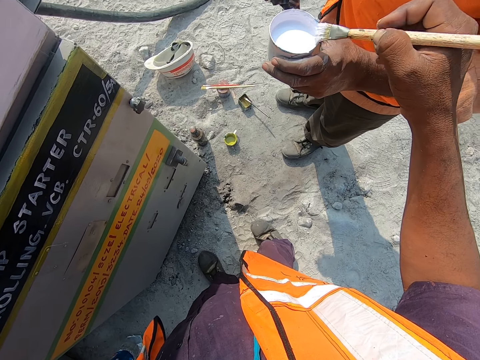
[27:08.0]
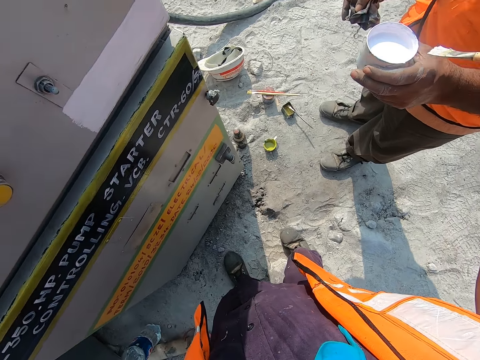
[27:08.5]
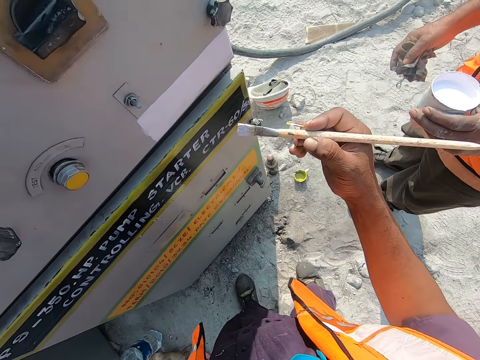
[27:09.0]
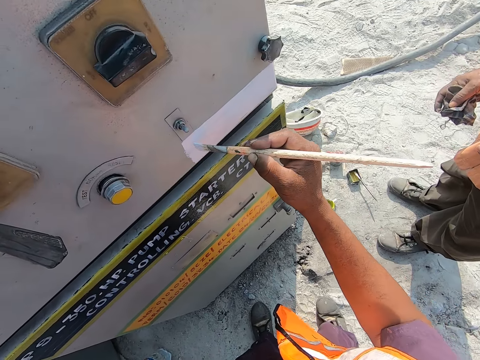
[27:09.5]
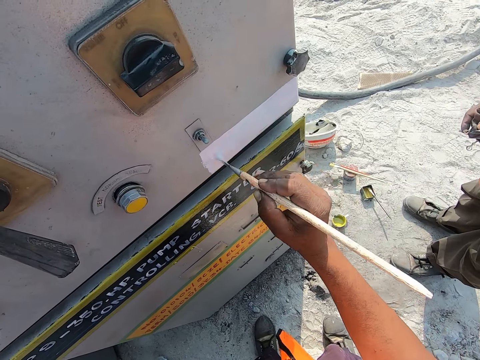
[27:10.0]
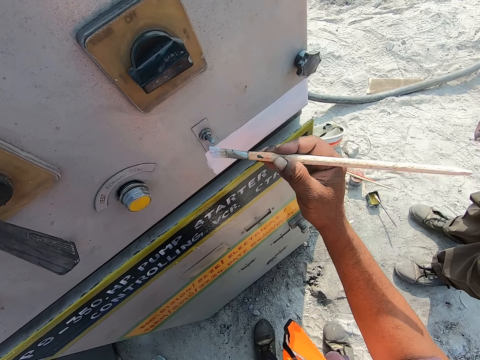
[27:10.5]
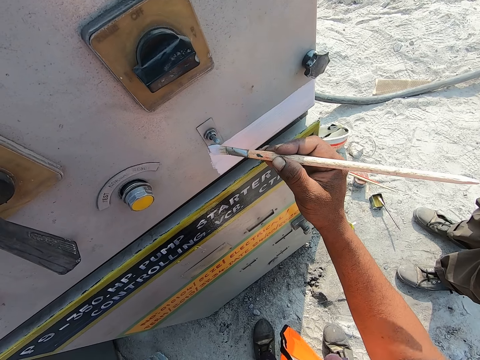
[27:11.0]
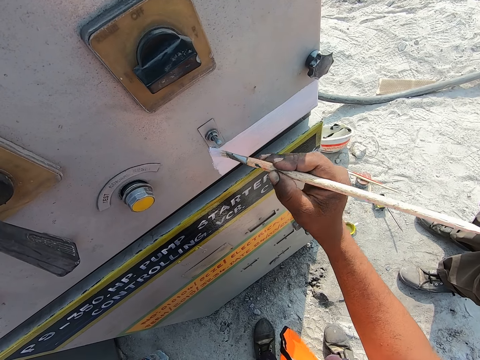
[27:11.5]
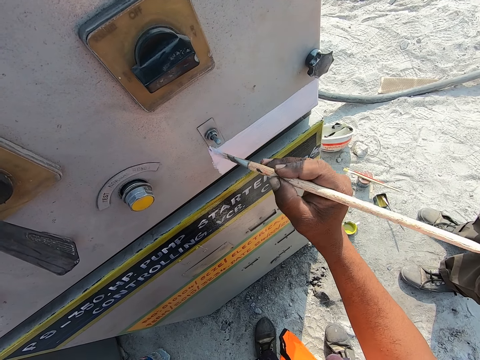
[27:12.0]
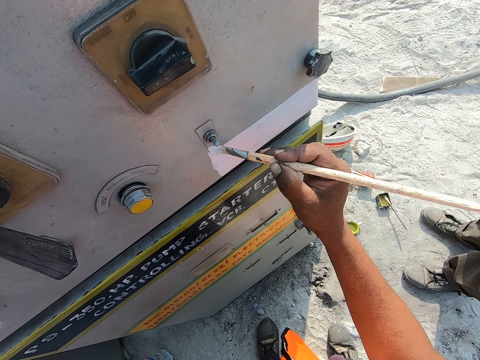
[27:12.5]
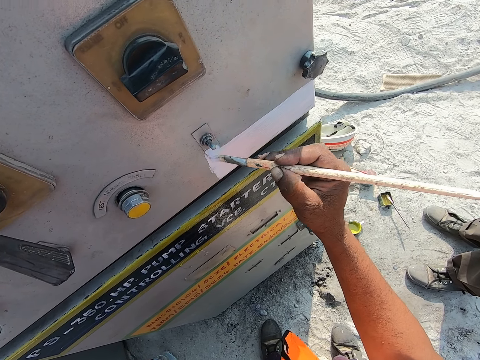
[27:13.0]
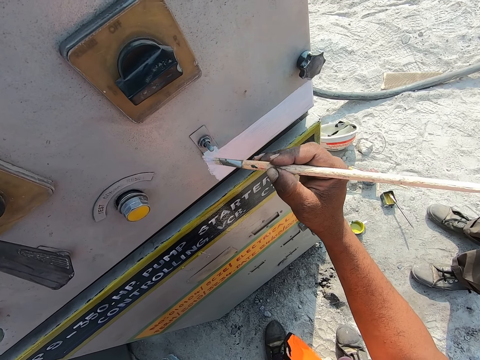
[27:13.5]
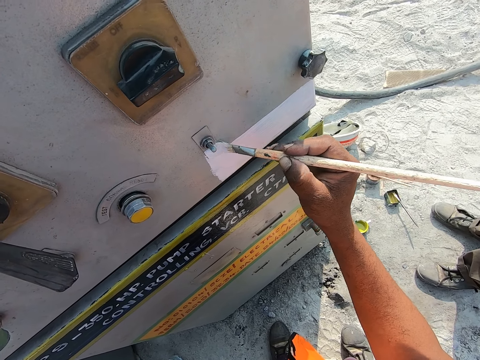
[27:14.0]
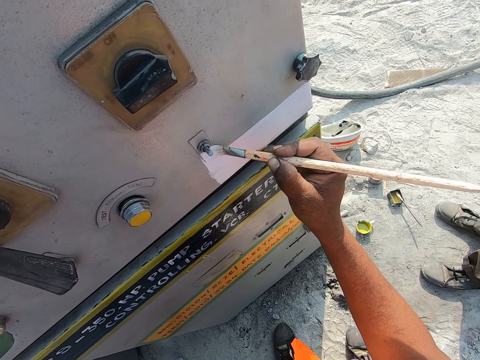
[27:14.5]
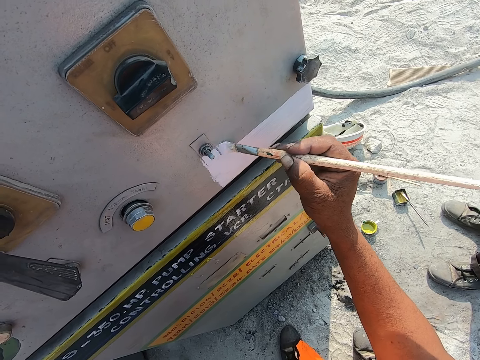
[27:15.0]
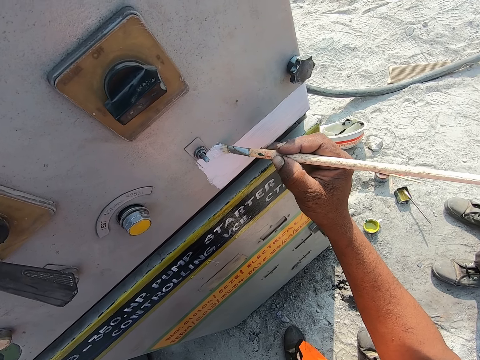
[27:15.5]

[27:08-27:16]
The camera wearer removes the paint brush from the container. They dip the paint brush in the paint. They paint the metal with the paint brush.

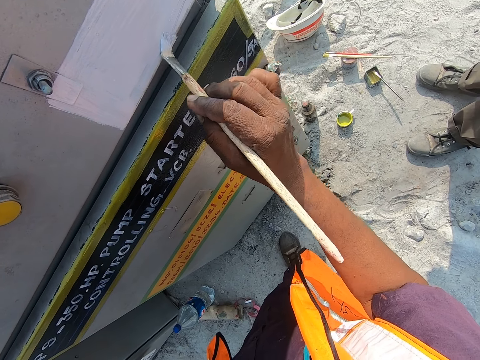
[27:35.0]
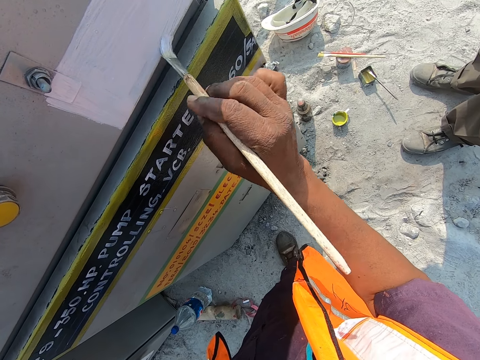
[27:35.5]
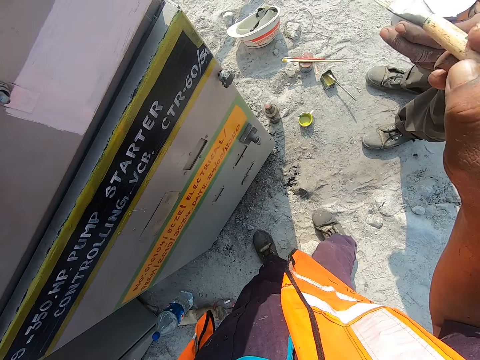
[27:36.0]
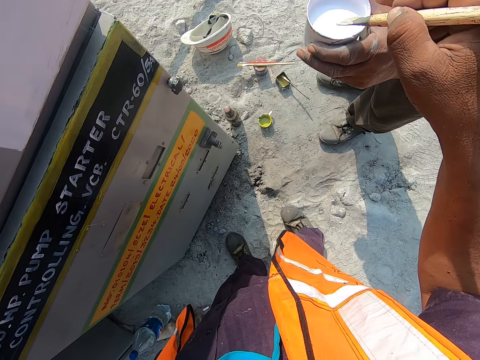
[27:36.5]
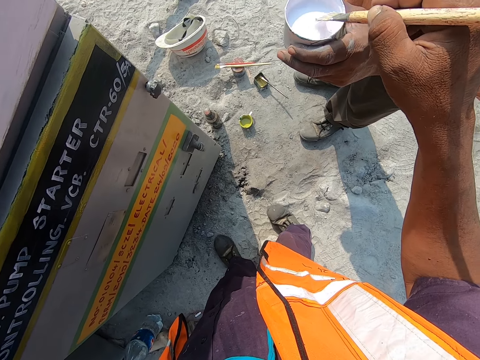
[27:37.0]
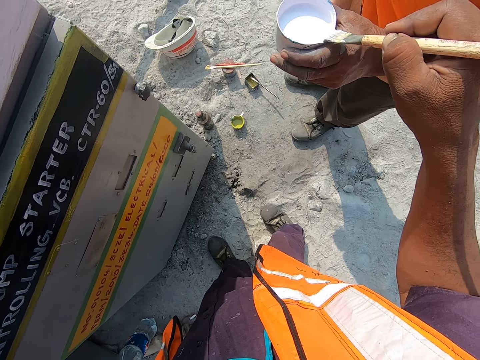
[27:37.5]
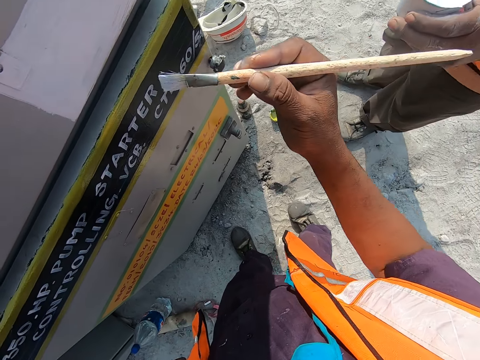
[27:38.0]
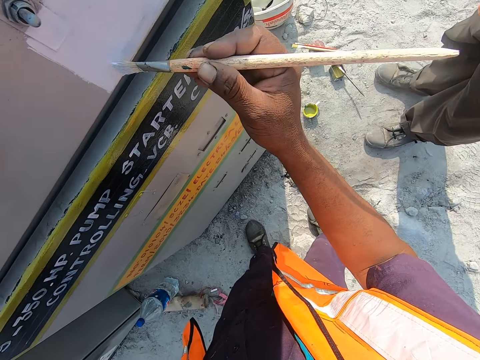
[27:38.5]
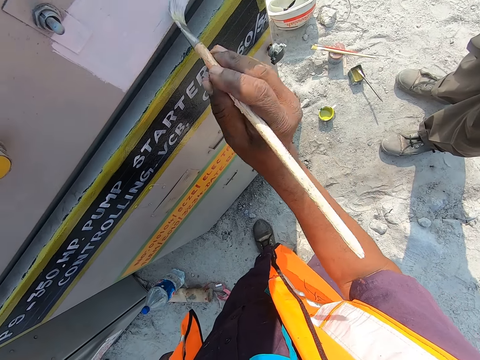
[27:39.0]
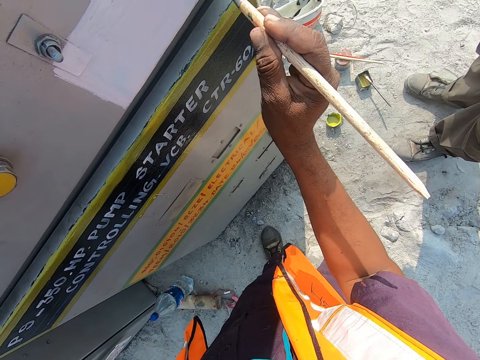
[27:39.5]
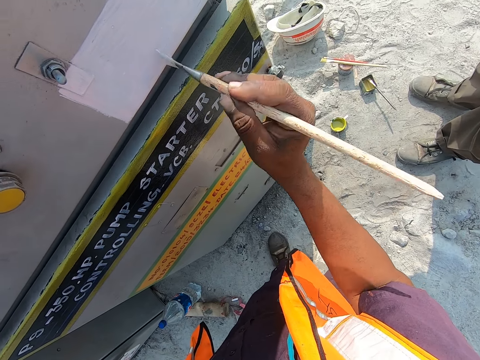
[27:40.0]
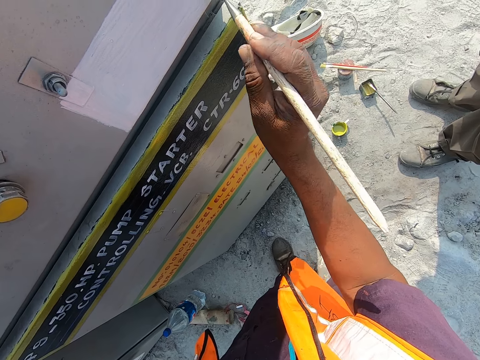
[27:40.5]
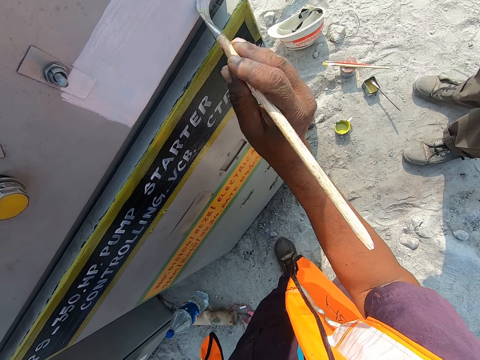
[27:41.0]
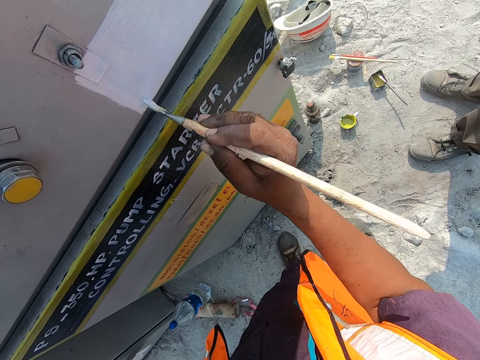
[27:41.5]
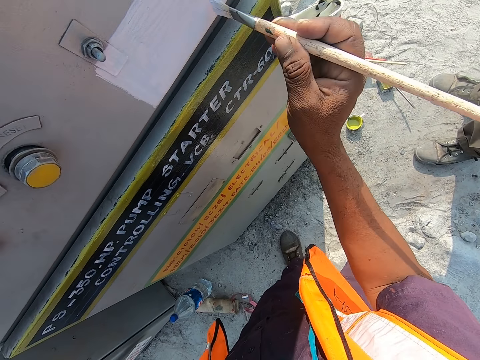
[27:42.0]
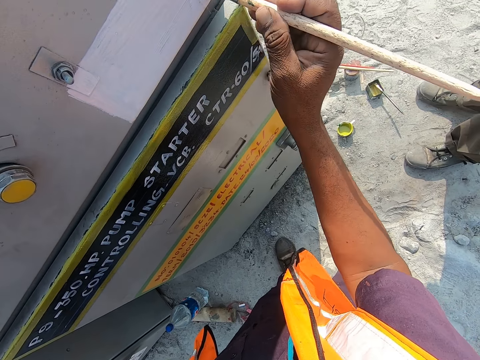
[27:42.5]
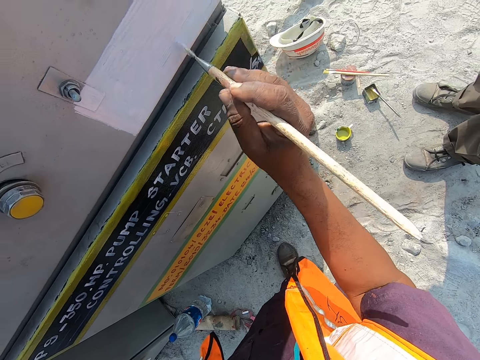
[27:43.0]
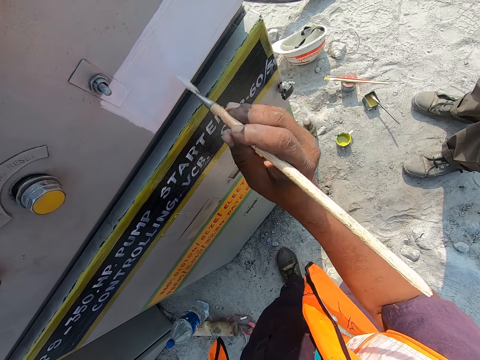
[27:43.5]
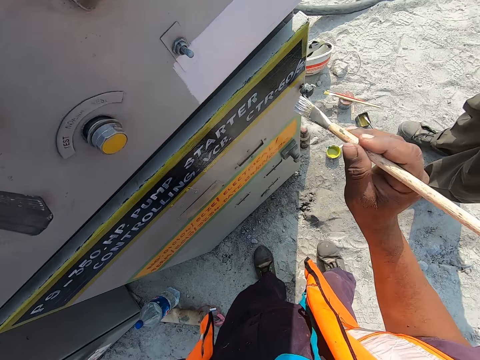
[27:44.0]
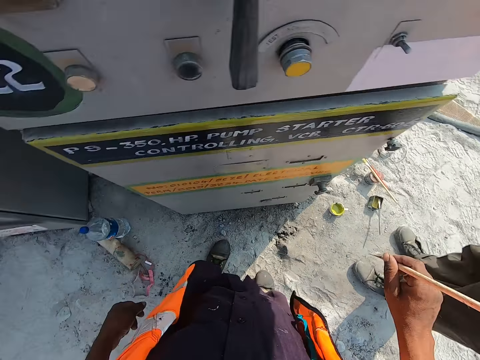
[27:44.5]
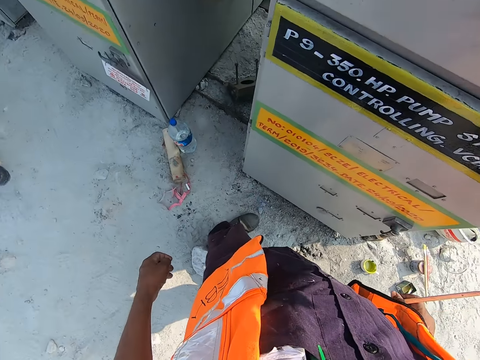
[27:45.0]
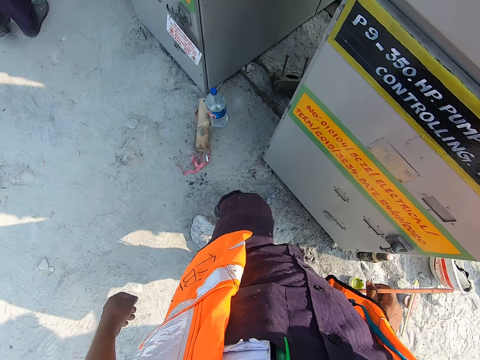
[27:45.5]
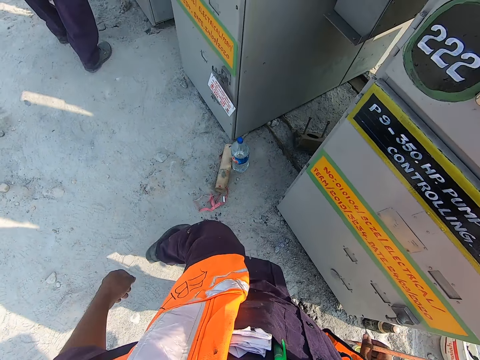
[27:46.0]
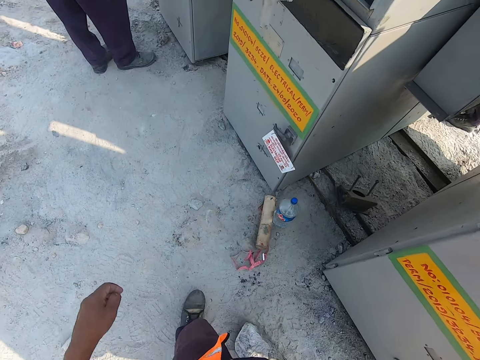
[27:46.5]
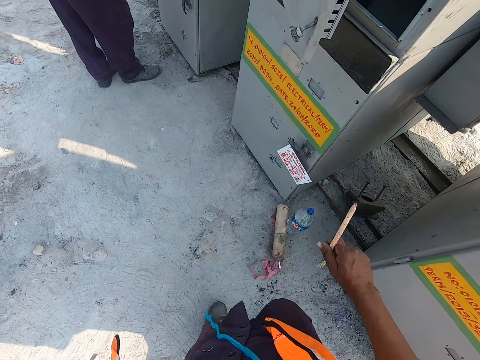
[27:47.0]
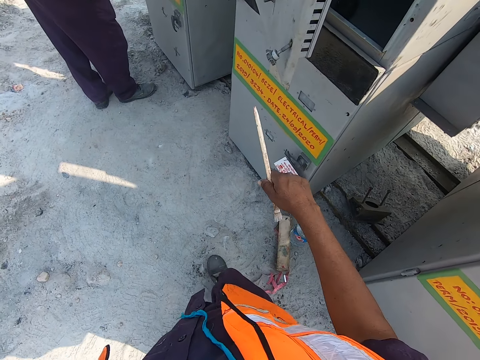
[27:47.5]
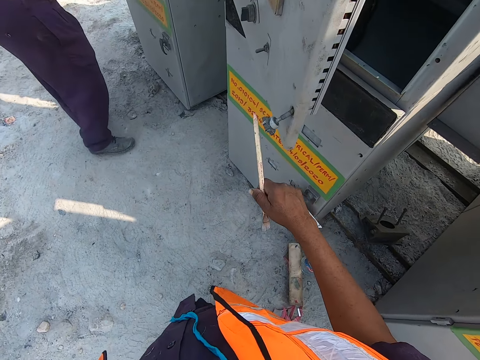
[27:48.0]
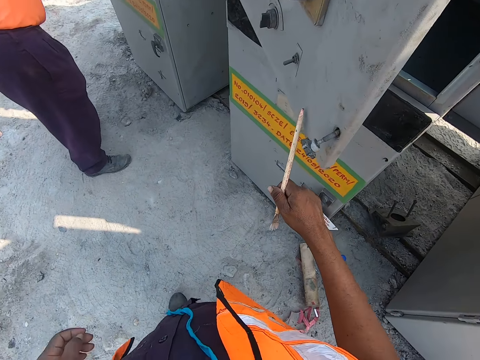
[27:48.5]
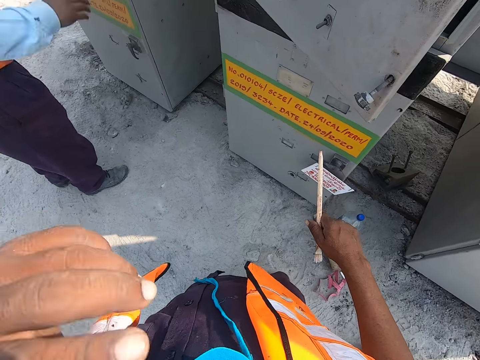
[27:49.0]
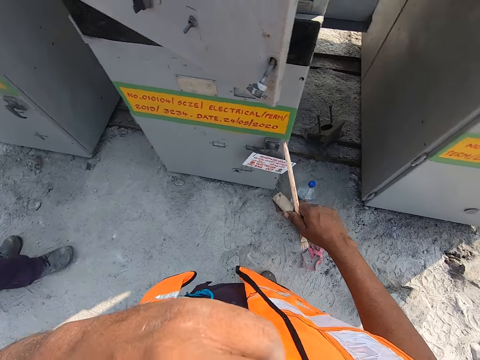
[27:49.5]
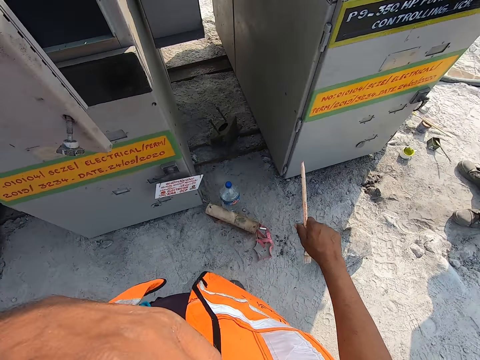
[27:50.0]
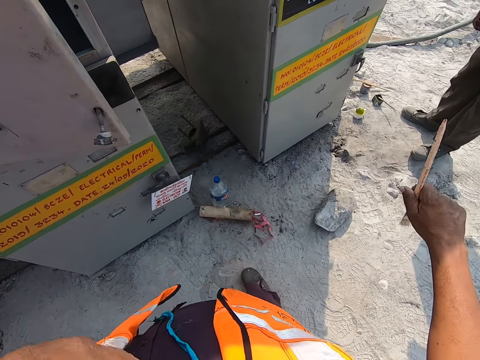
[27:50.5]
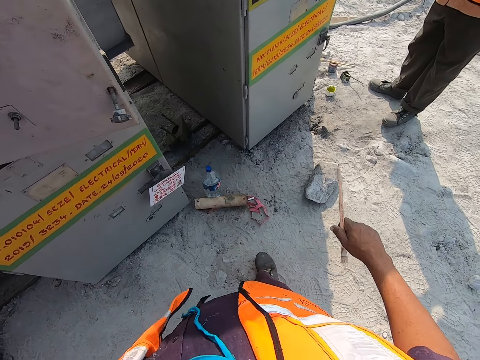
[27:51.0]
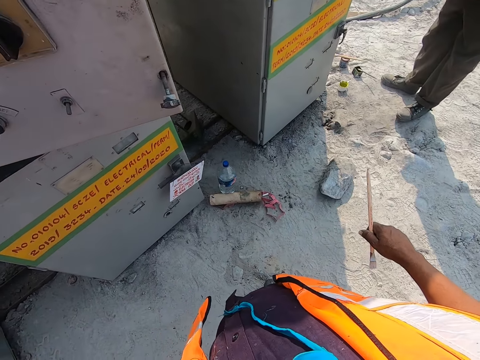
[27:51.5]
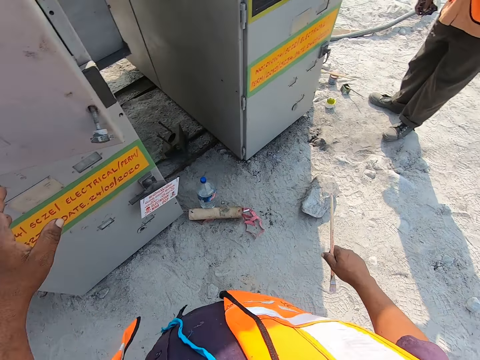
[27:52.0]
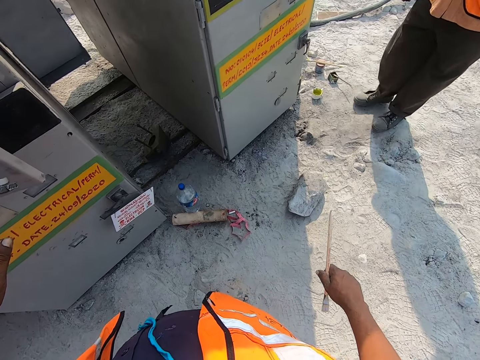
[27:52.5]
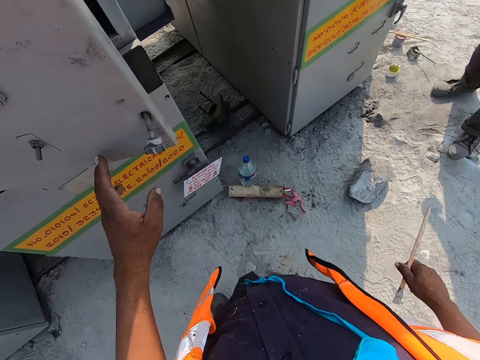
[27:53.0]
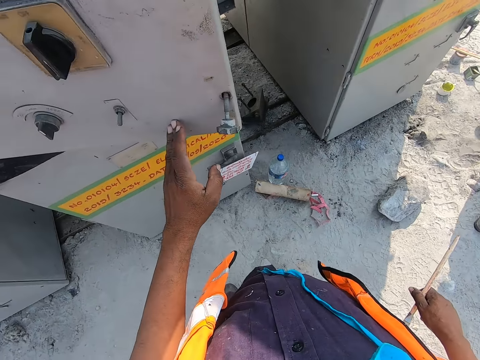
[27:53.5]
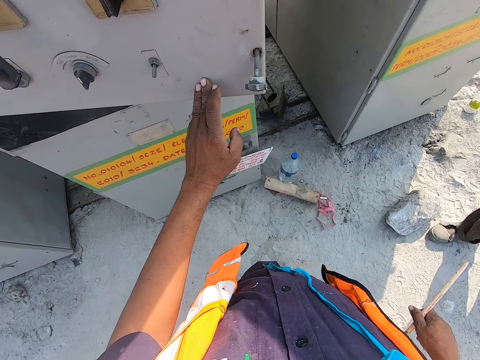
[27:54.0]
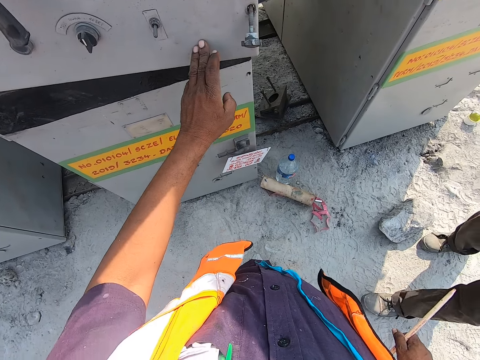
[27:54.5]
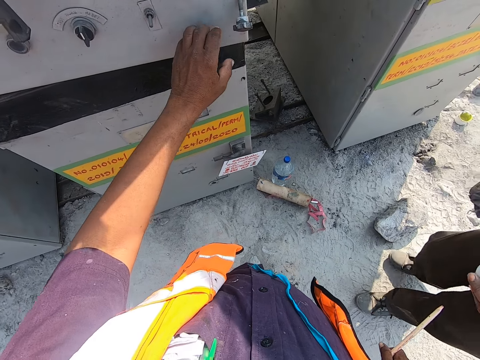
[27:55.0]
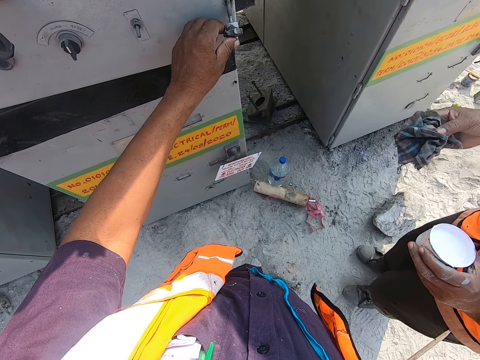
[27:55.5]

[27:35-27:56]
The camera wearer dips the paint brush in the container. They scoop paint. They apply paint on the machine. They look around. They interact with a man. They move around. They hit something. They interact with the man. They touch their face. They interact with another man. They hold something. A man moves around. The camera wearer pushes something.
